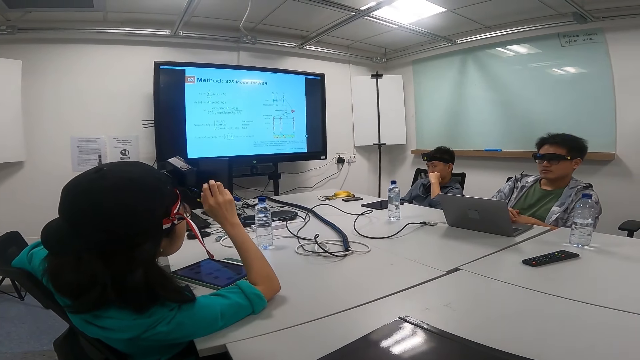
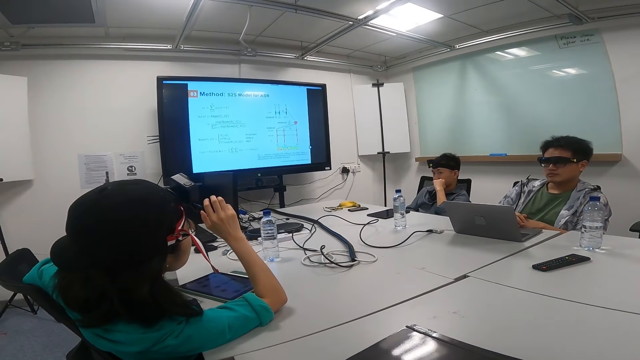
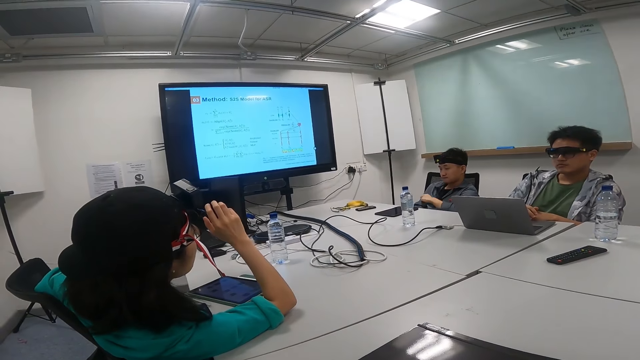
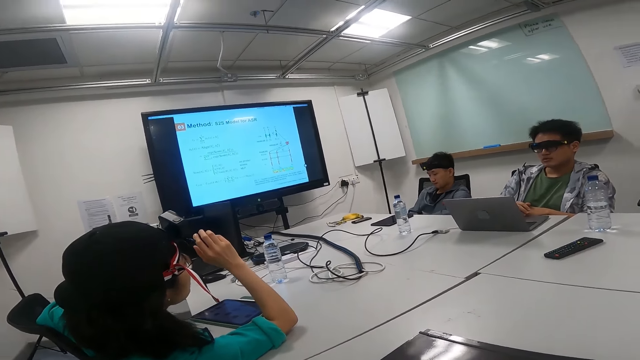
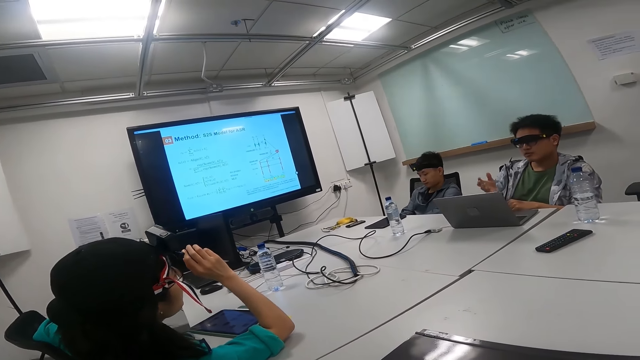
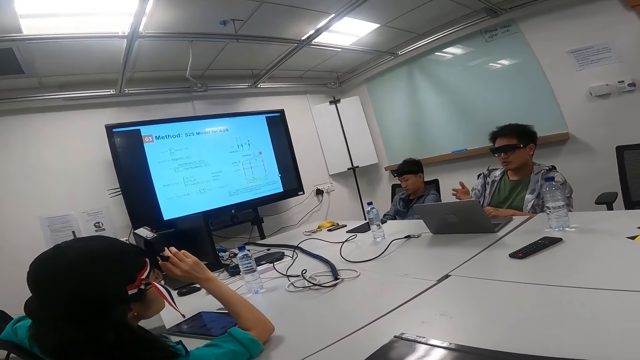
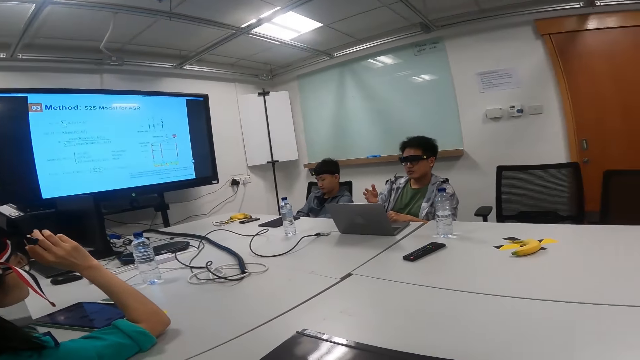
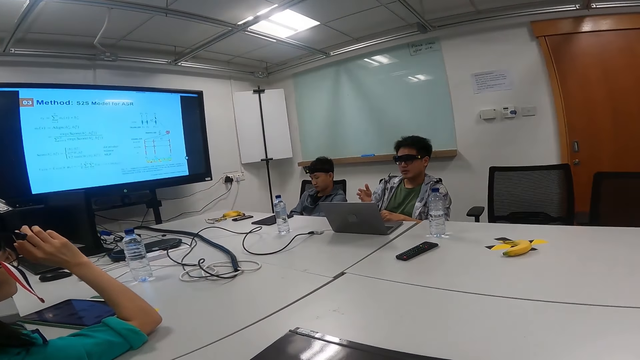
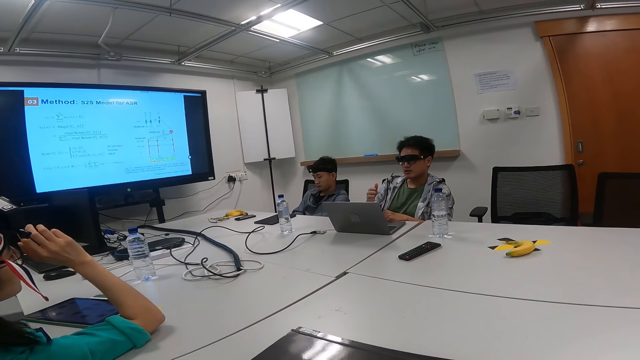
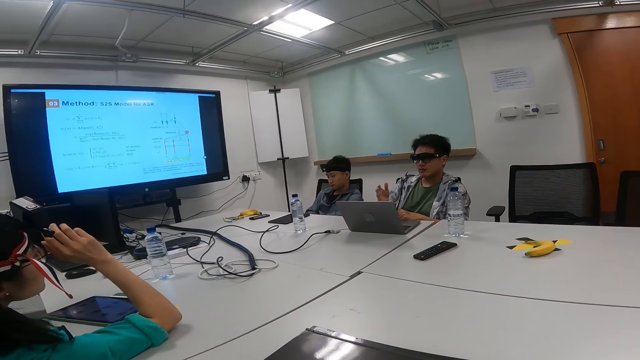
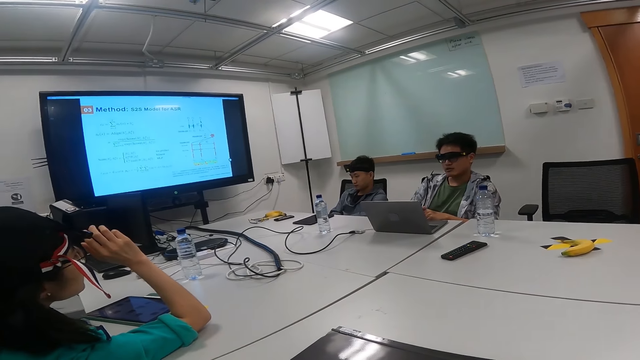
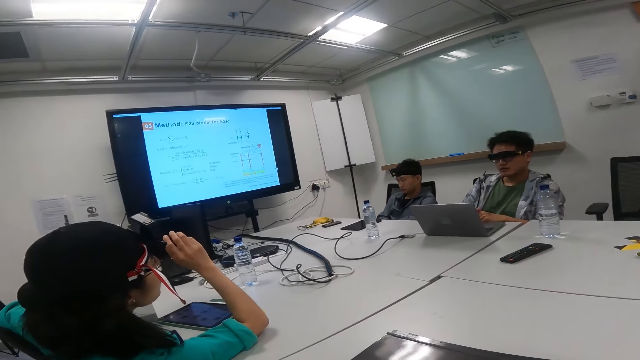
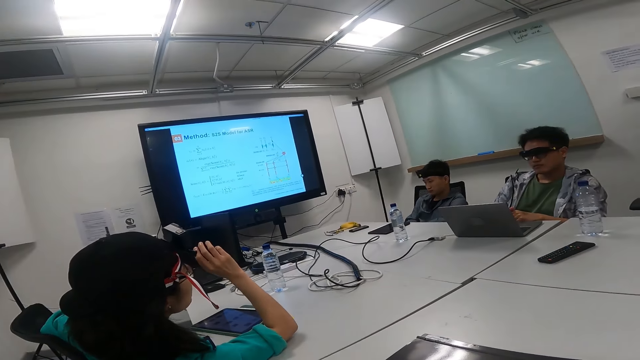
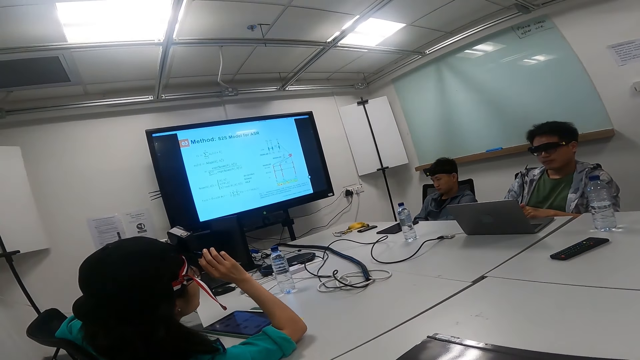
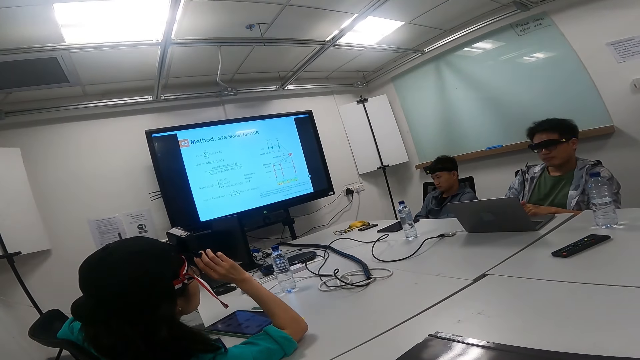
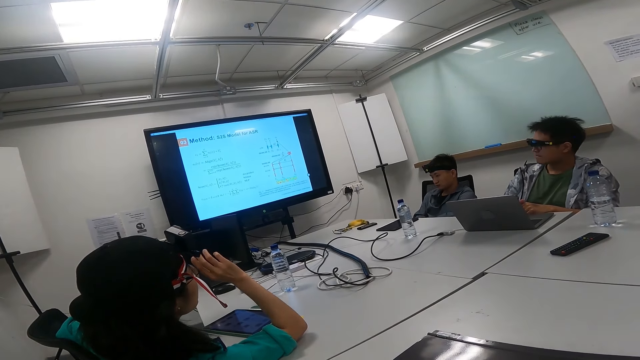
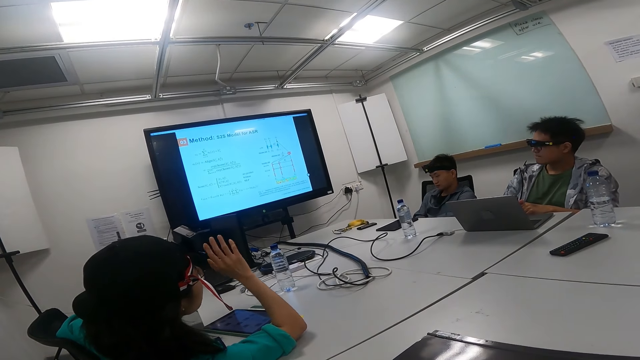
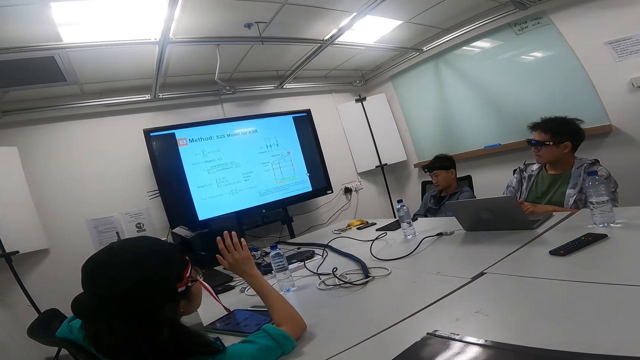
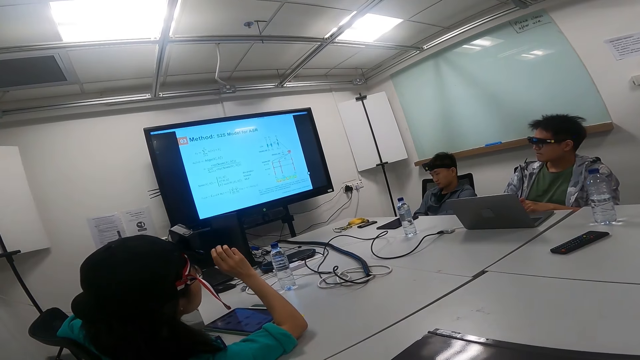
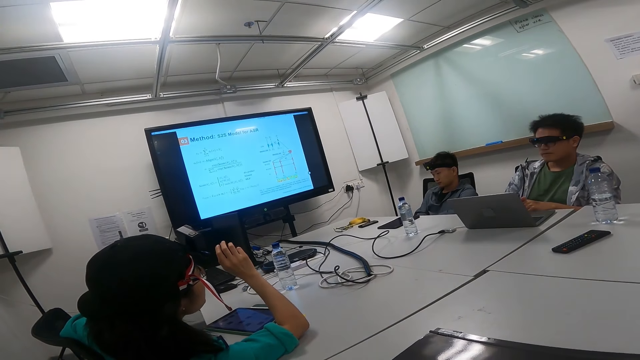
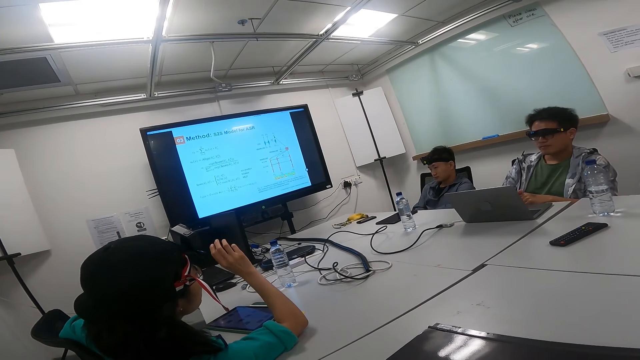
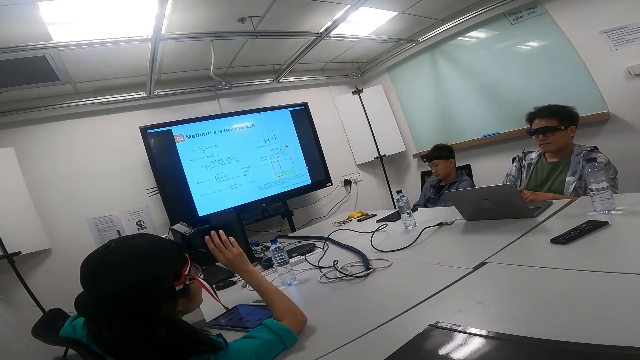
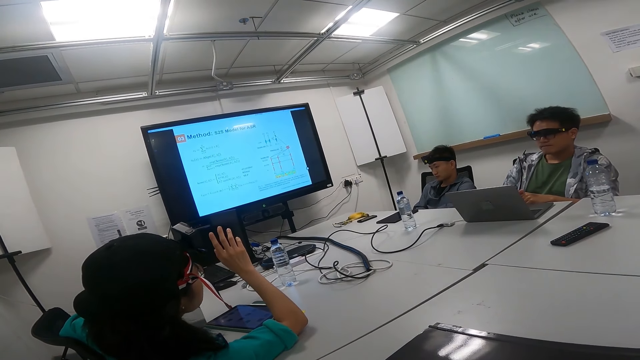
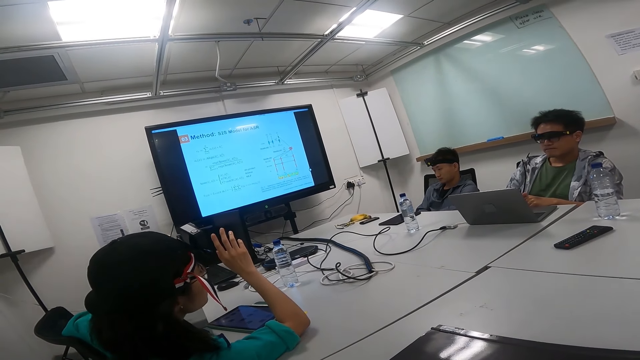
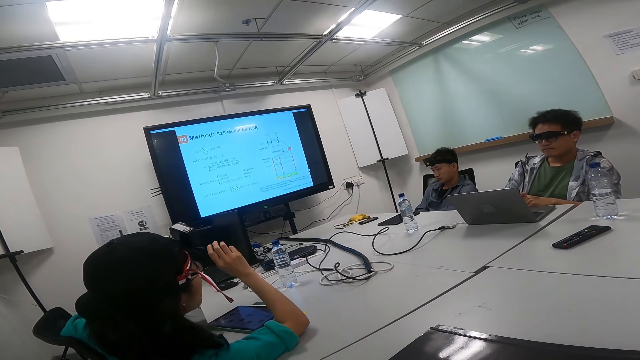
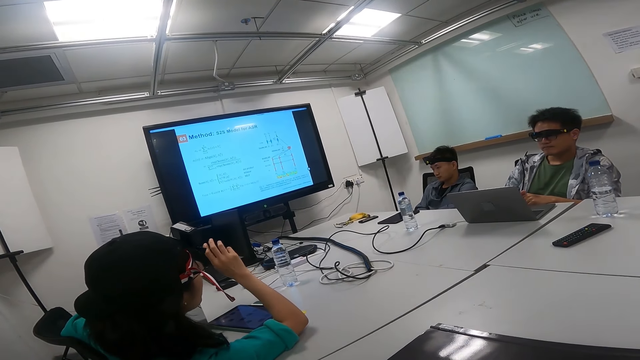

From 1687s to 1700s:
The woman talks to the man. Another person raises the hand. The man talks to the woman. The second person touches the camera. The woman talks to the man. The first person looks at the screen. The second person raises the hand.

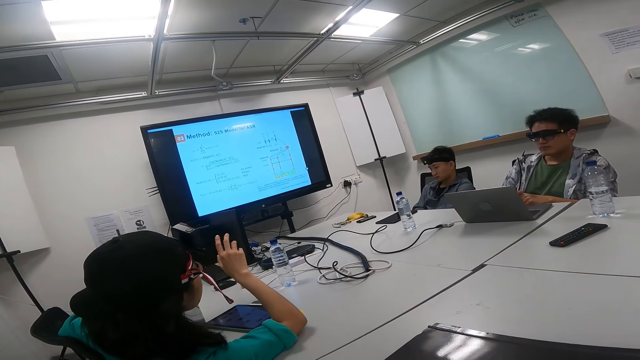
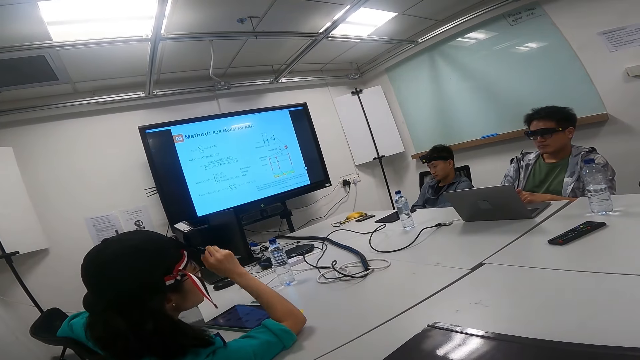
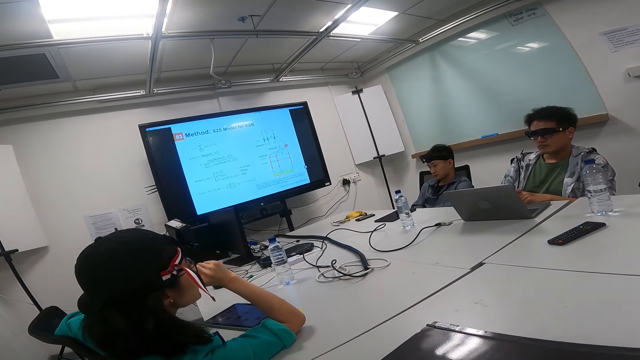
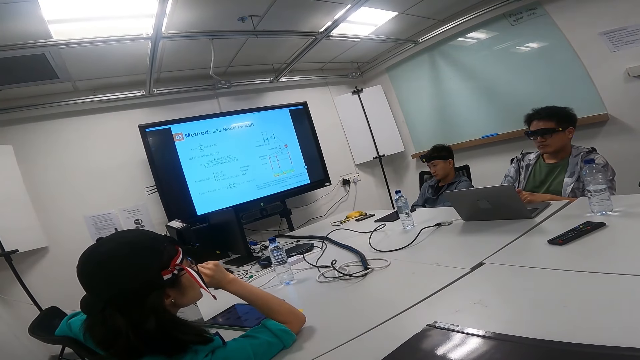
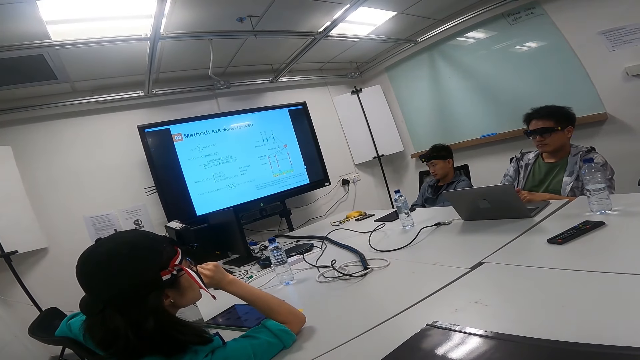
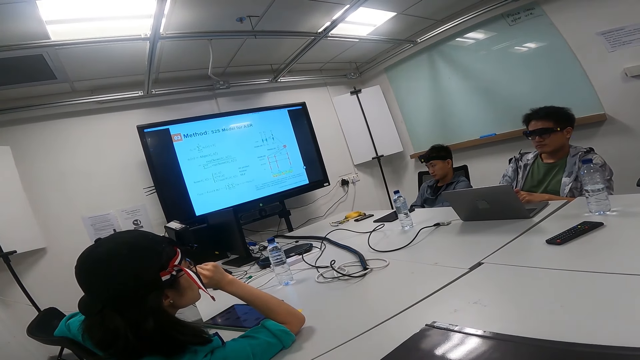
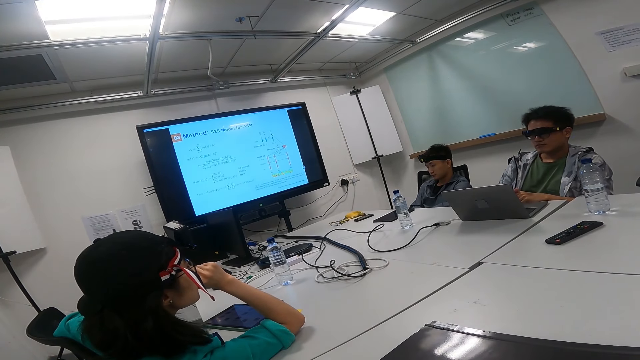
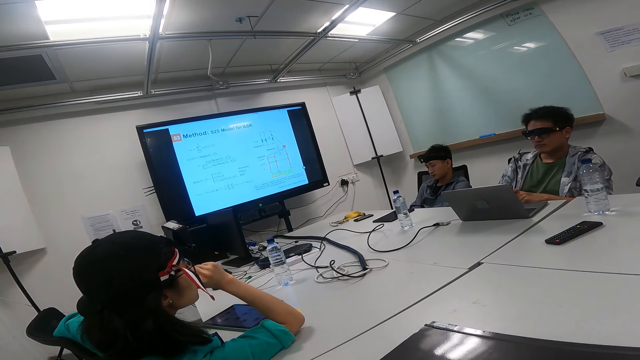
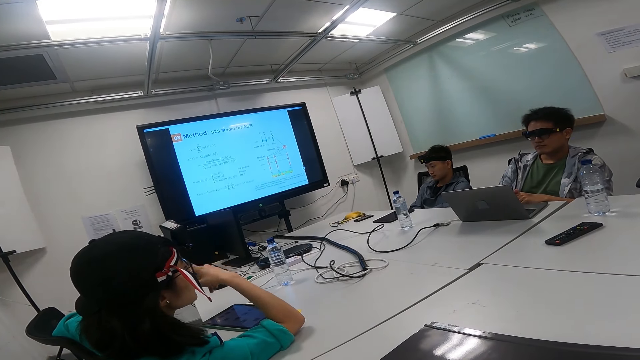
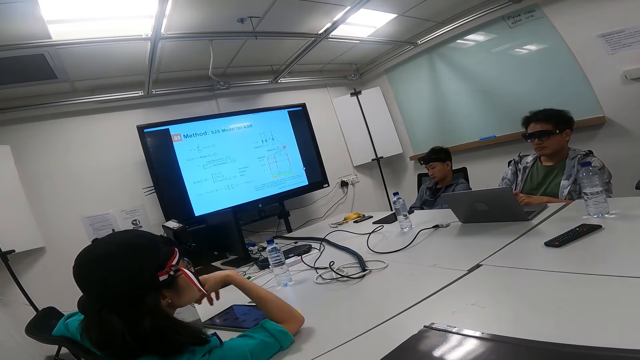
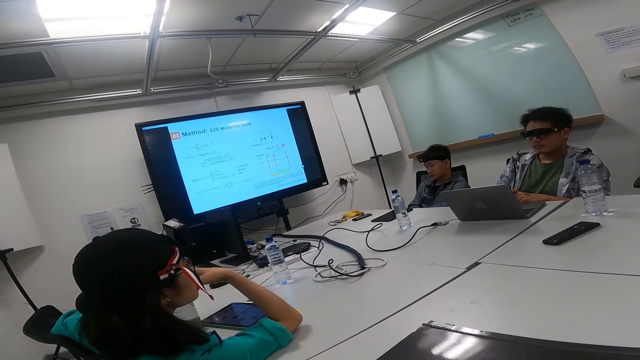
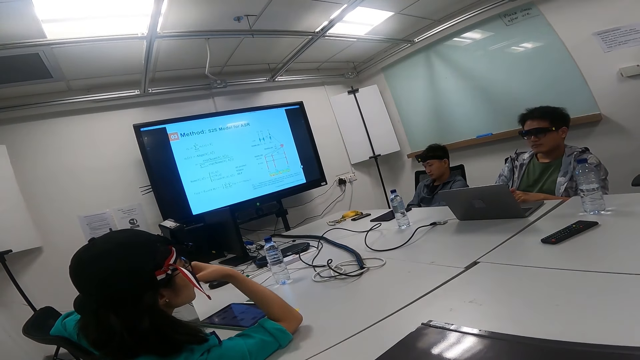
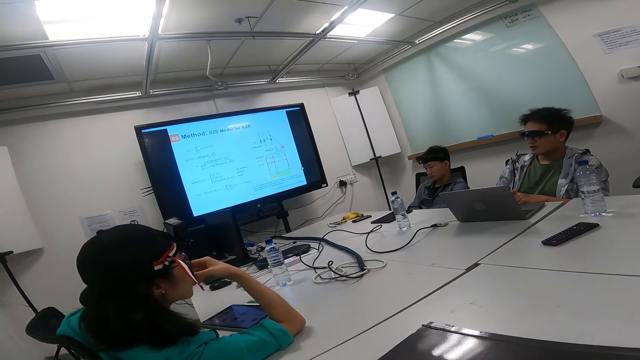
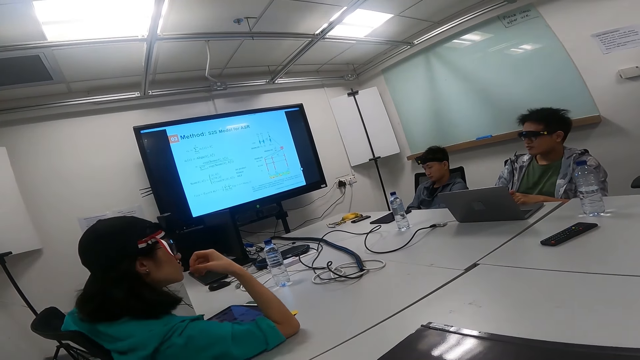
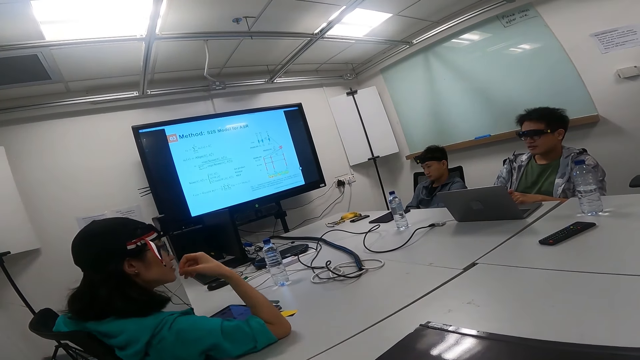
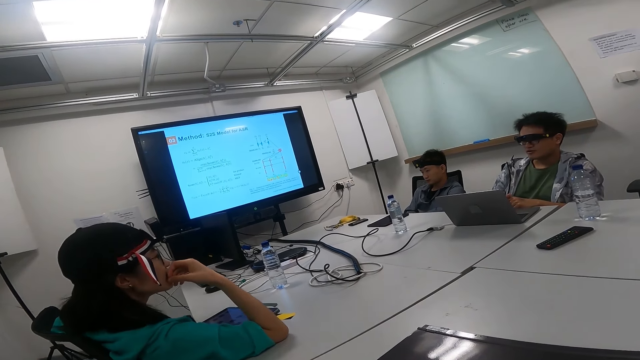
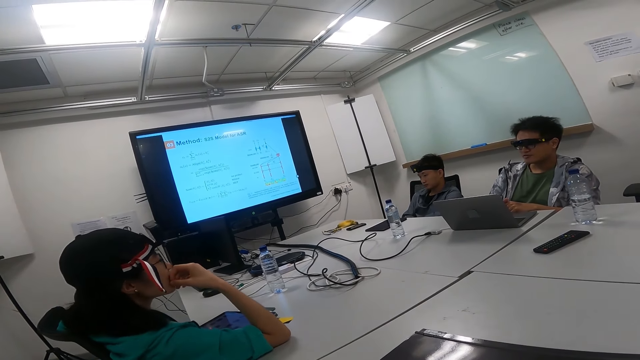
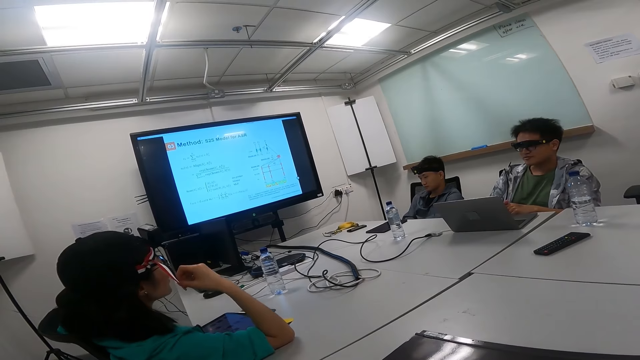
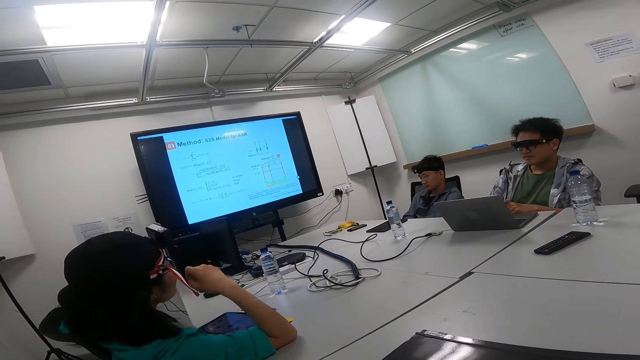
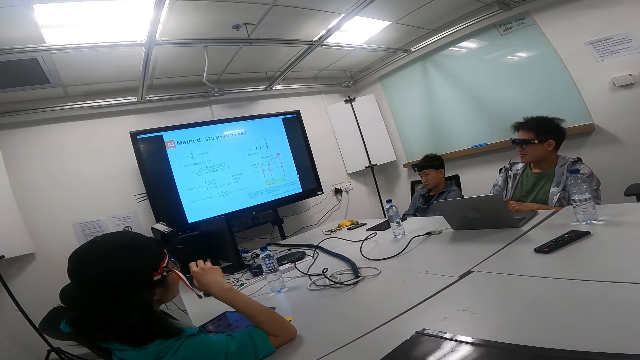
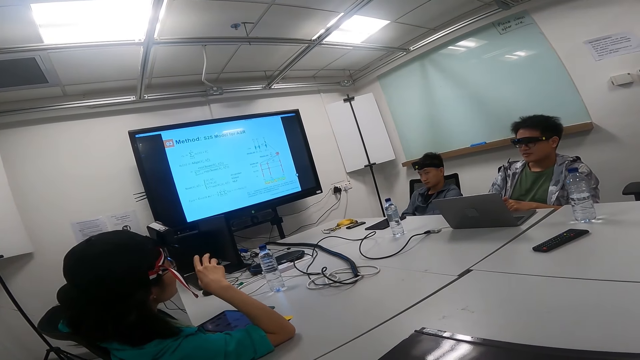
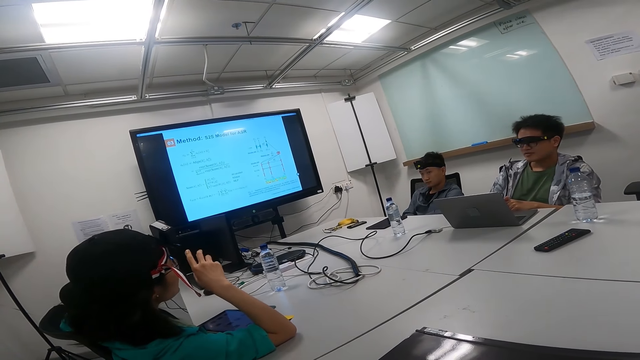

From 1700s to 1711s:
The second person touches the chin and raises the fingers. The man talks to the woman. The second person sits up. The woman talks to the man.
